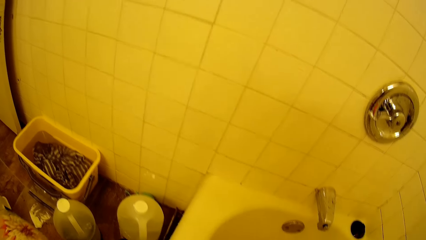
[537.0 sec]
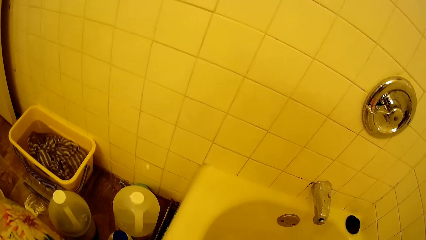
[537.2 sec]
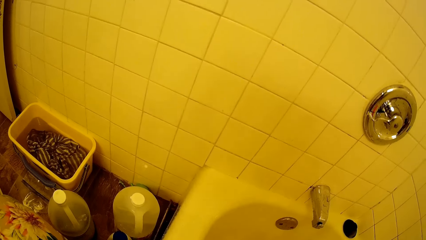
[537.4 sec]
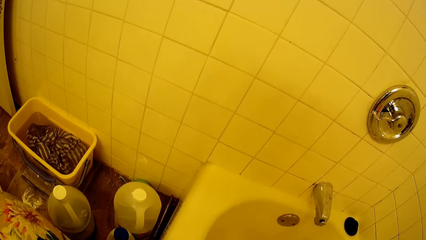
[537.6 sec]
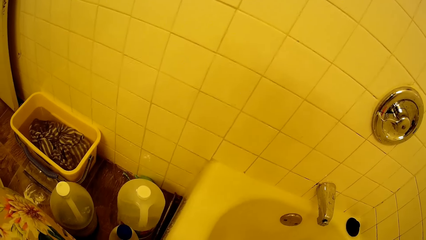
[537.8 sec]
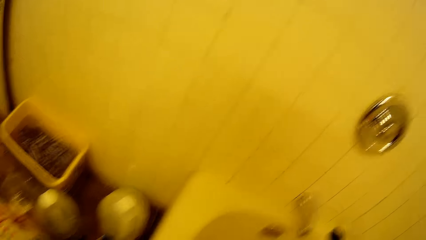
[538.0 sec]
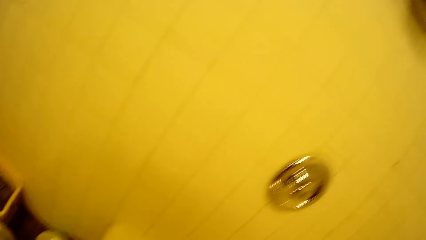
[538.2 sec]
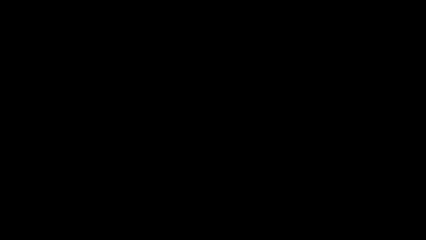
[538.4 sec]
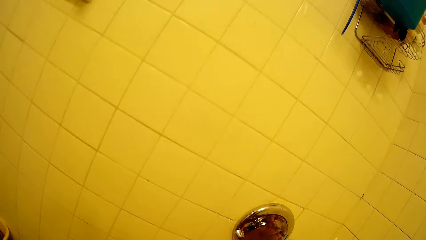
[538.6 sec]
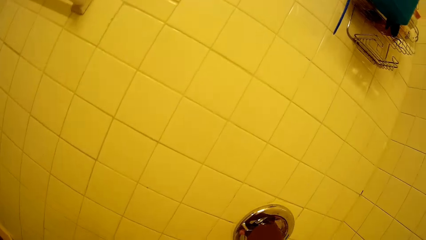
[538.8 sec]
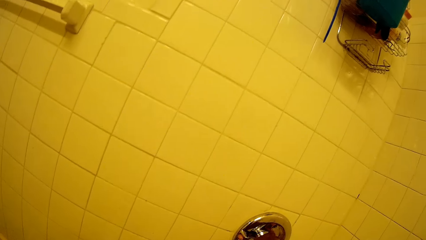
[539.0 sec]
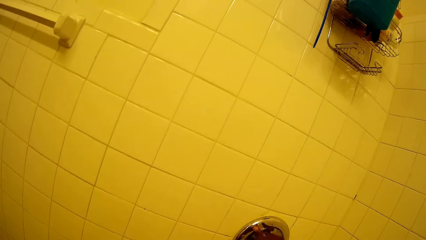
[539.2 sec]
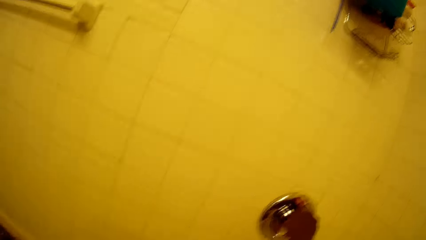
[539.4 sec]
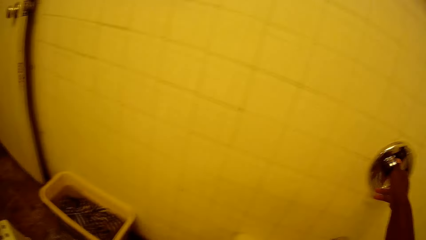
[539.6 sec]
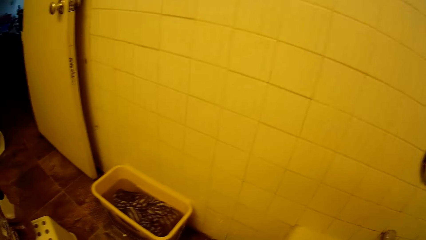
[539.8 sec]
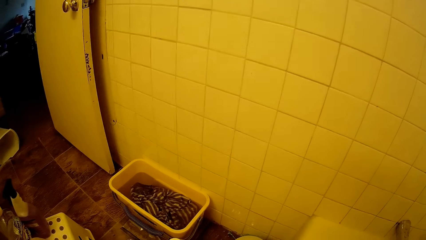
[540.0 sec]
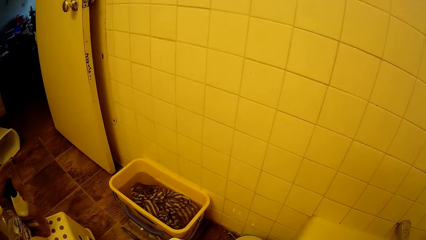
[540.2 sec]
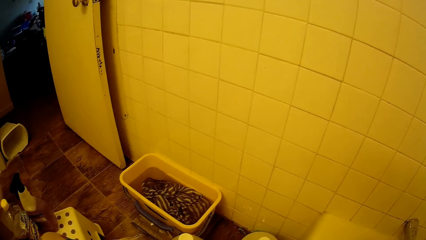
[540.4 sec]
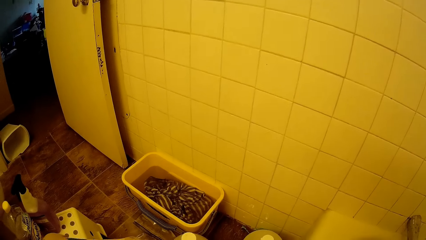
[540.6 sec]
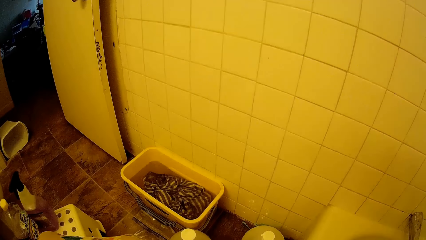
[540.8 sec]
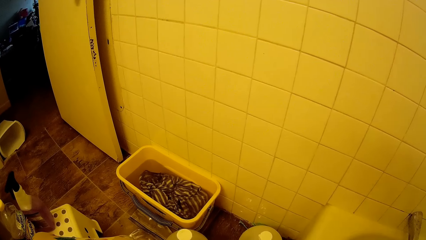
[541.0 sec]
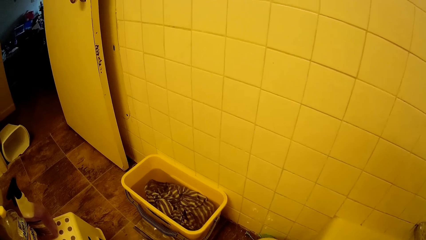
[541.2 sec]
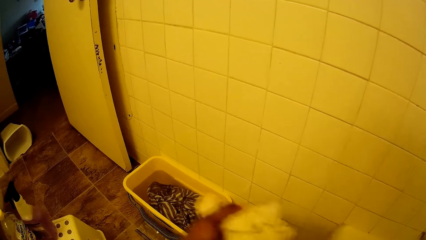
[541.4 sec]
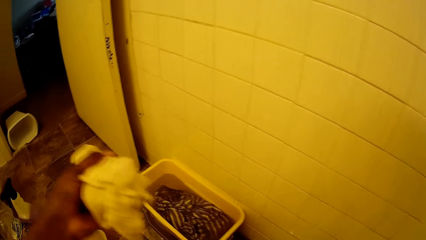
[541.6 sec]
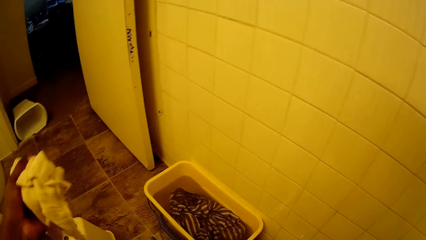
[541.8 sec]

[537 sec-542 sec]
The camera wearer closes the tap with her right hand.

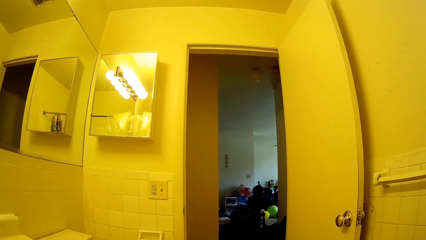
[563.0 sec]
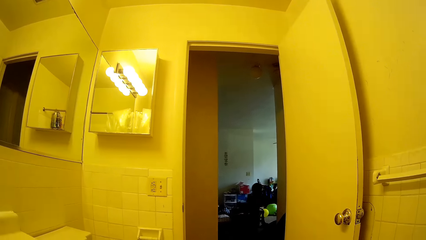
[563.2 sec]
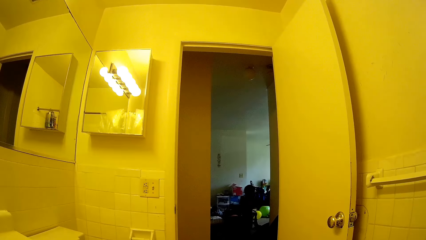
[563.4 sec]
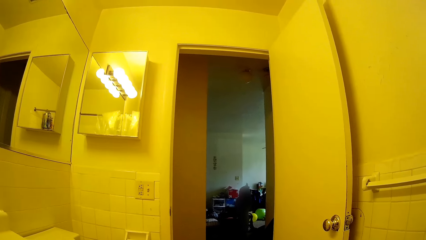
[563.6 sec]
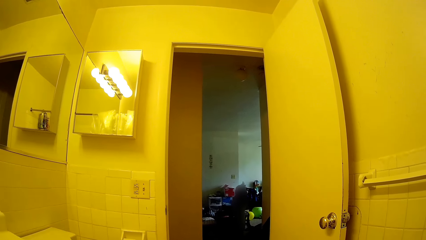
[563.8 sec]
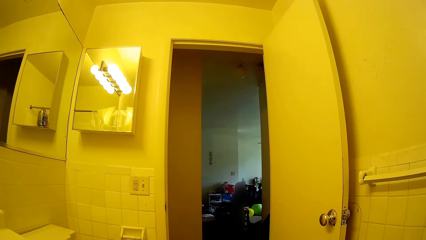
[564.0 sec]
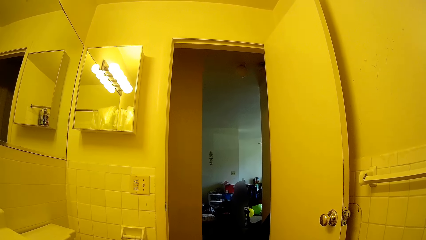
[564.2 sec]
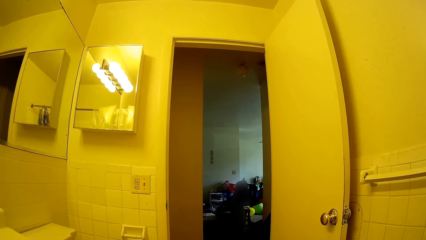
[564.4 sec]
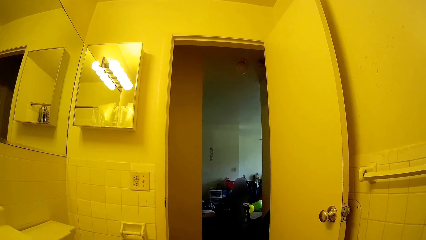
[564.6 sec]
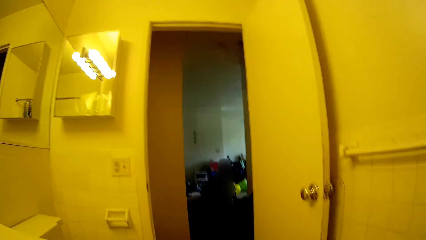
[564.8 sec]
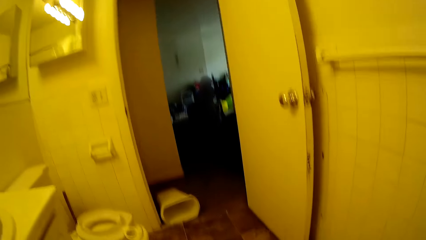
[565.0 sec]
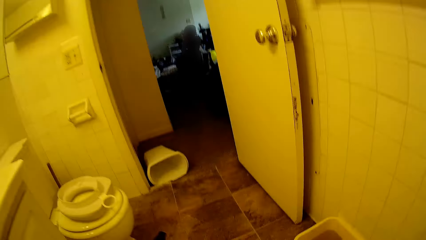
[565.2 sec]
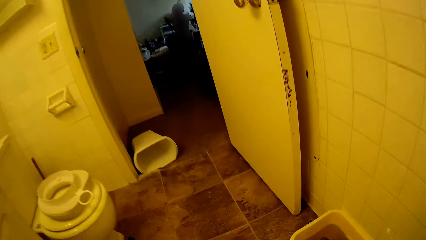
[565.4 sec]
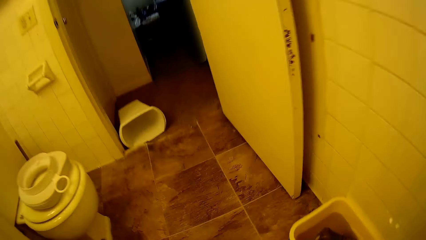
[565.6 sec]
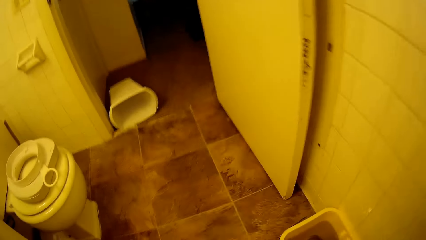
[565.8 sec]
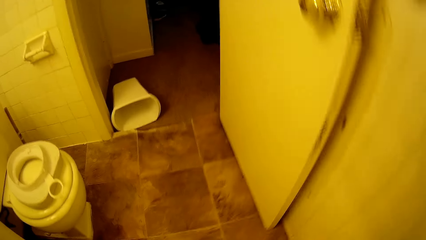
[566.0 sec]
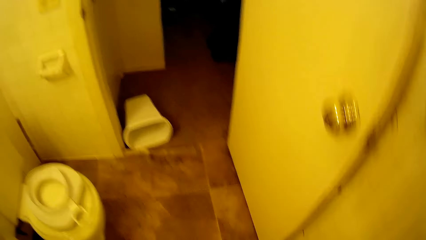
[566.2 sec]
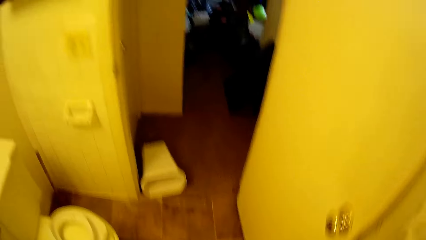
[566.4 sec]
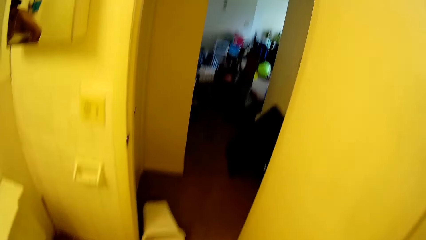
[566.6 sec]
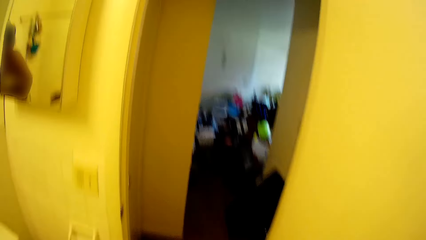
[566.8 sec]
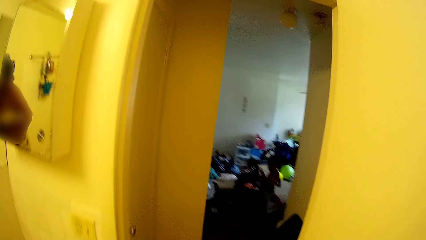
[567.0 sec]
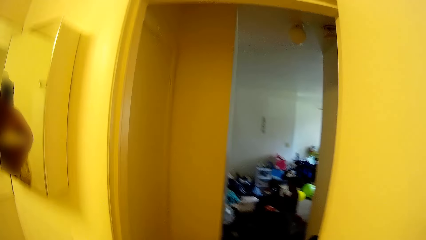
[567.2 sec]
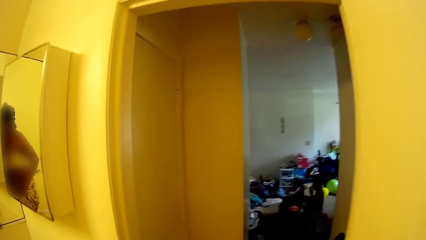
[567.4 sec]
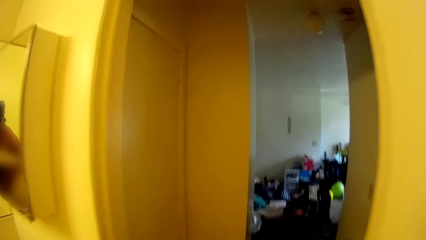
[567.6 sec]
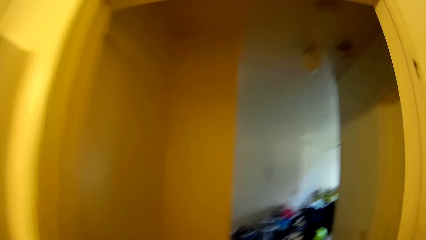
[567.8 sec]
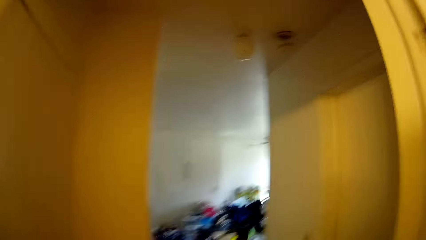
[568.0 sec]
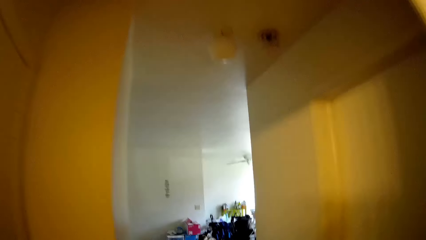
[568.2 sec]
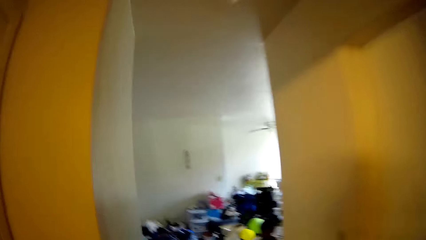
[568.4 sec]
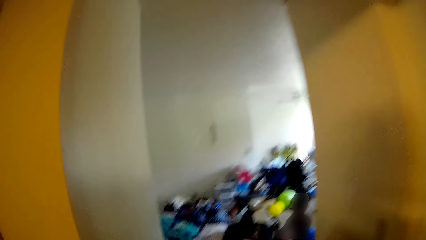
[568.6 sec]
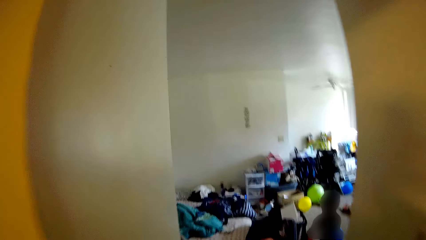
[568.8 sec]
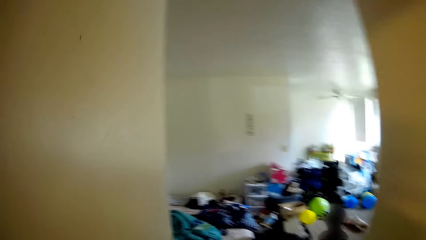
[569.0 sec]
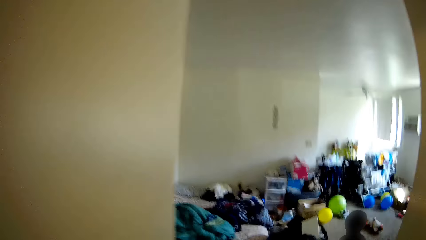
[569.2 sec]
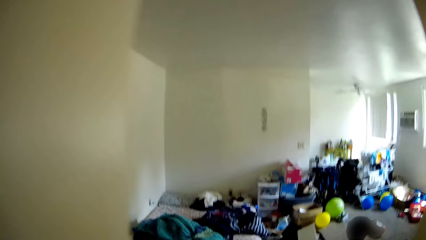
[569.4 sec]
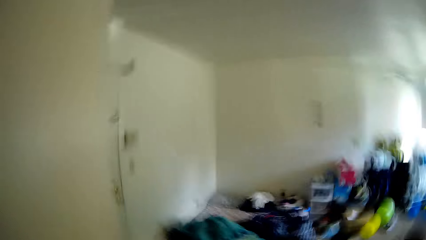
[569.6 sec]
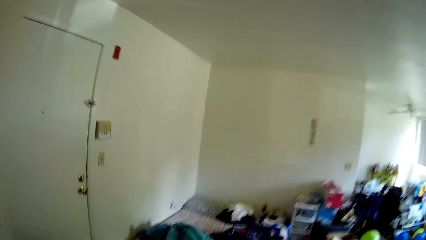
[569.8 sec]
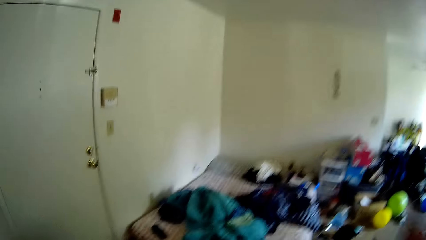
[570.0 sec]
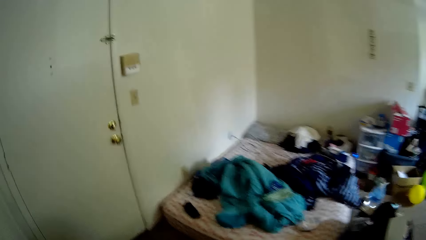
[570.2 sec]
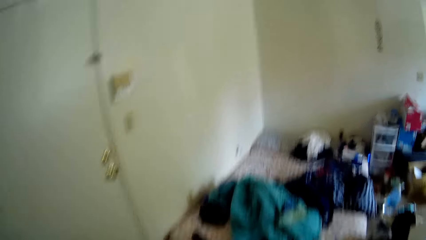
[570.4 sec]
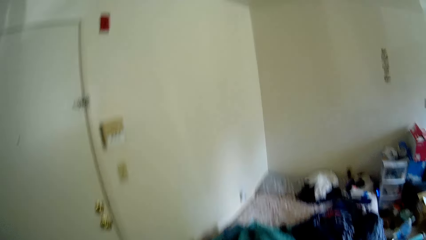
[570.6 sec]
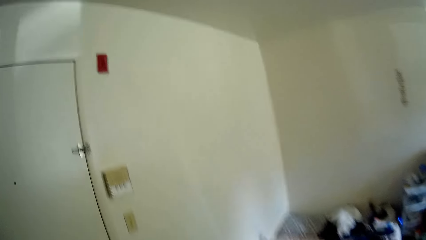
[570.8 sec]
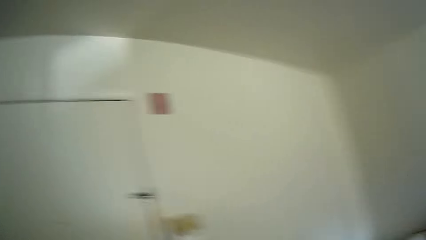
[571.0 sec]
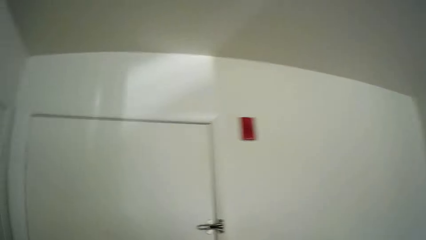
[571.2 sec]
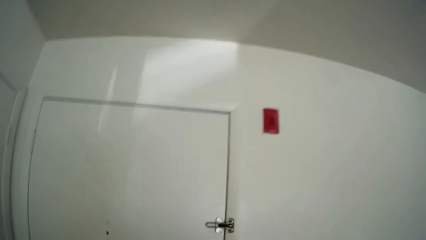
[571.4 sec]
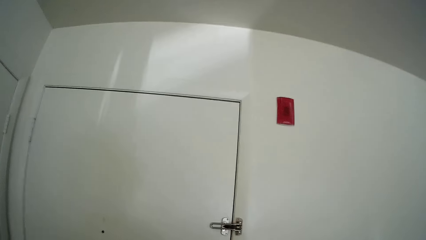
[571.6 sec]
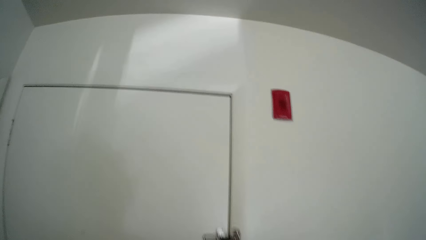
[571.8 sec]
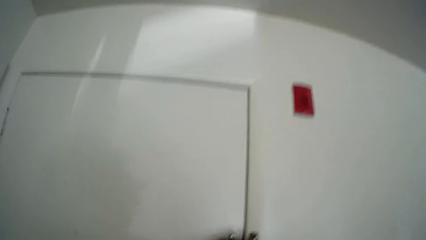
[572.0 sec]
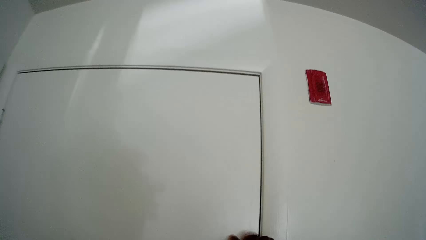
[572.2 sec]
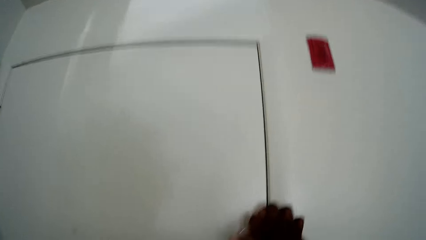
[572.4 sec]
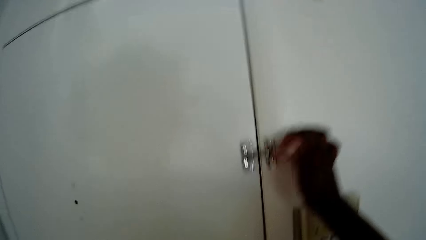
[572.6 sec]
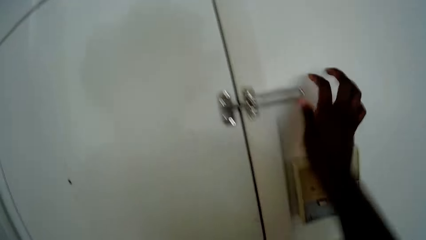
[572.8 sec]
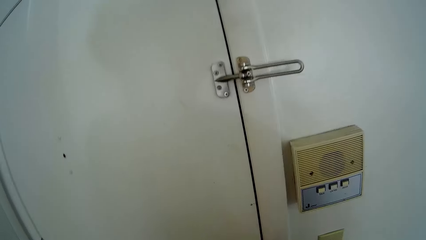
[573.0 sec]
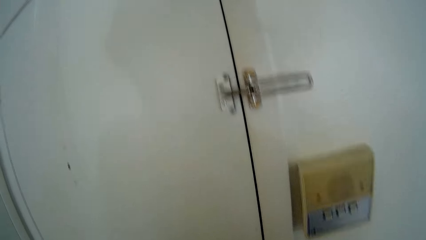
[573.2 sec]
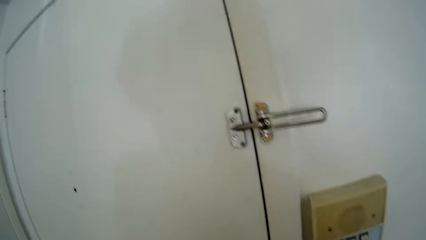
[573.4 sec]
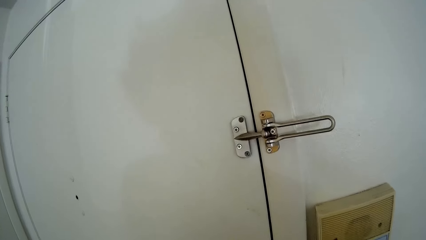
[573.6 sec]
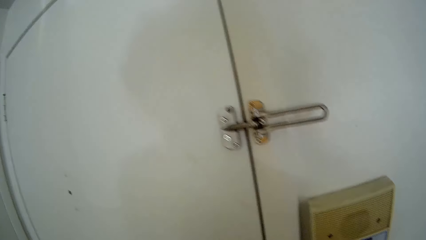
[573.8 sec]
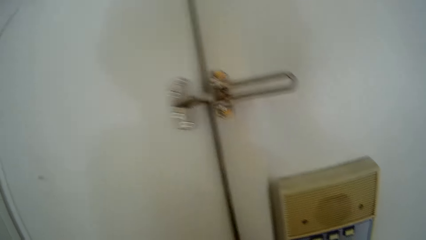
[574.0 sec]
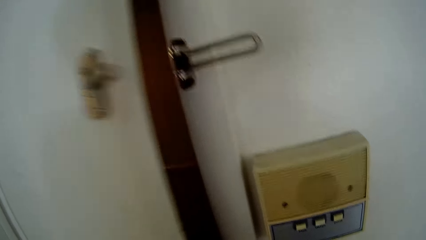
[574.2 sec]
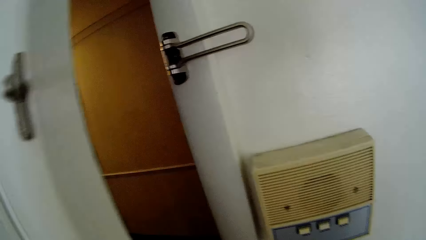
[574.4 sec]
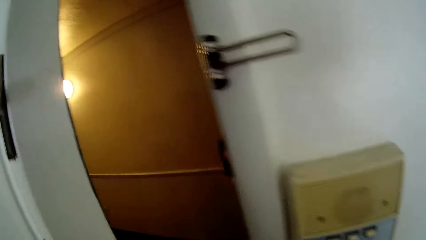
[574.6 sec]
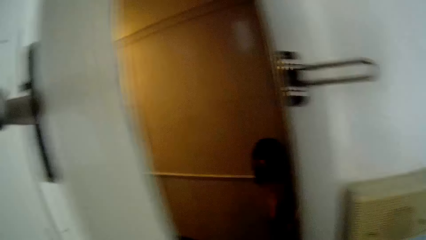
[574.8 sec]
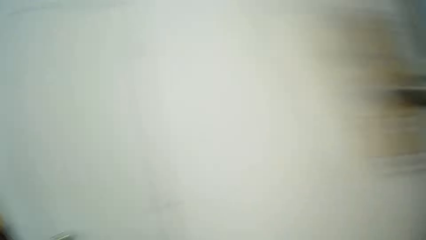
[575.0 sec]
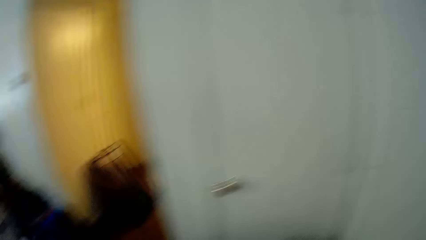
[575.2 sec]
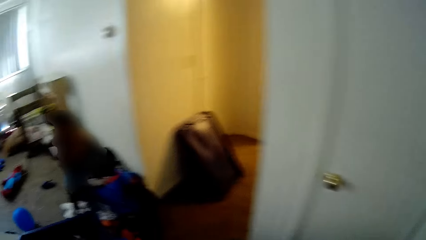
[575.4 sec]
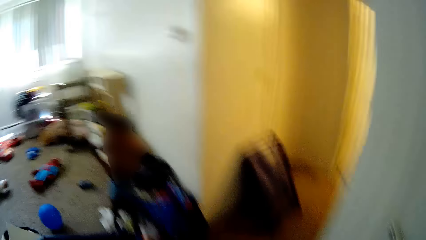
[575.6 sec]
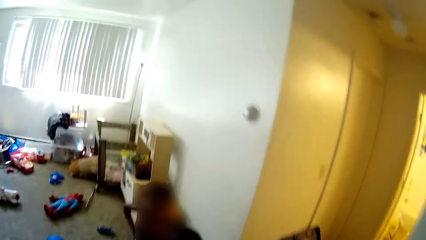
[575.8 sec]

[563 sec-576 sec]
The camera wearer interacts with a baby. She walks around in the house. She opens a door lock with her right hand. She opens a door with her left.
